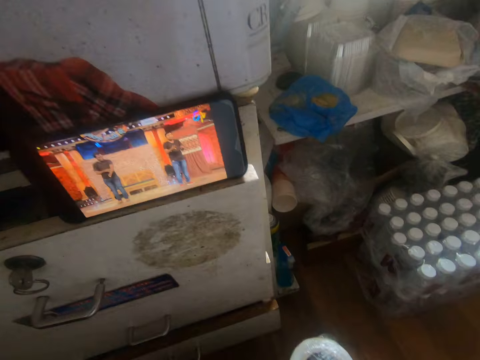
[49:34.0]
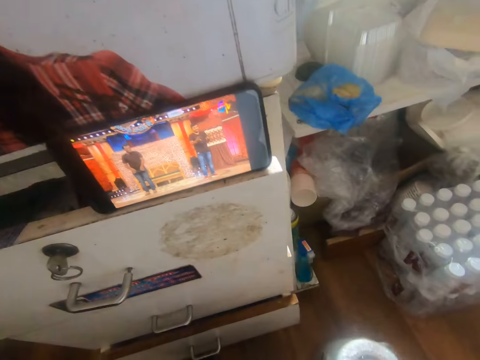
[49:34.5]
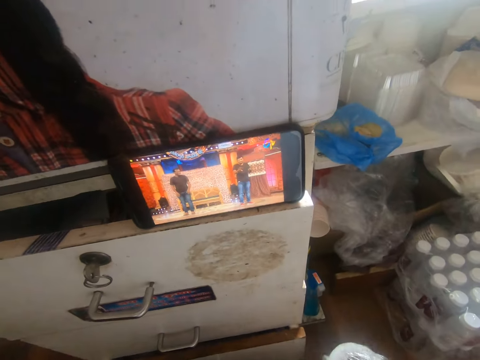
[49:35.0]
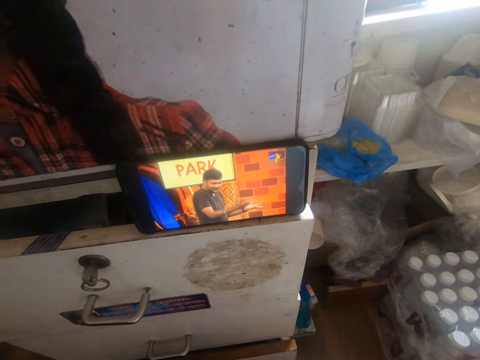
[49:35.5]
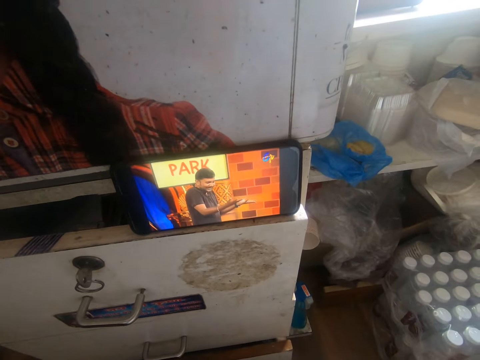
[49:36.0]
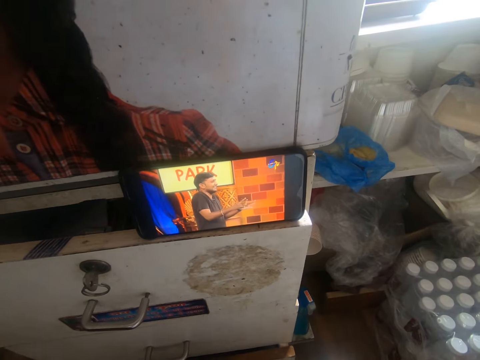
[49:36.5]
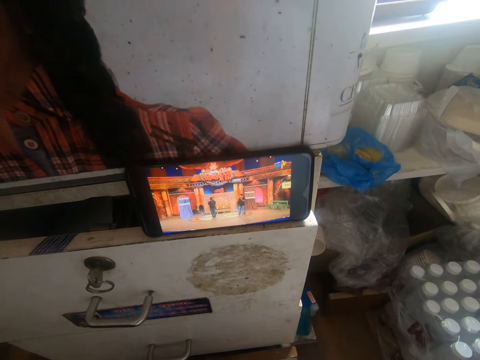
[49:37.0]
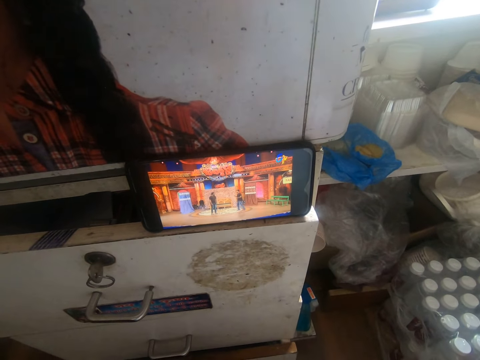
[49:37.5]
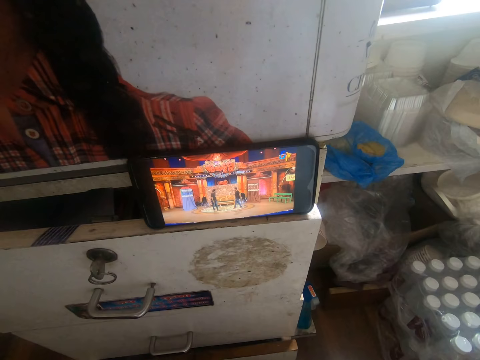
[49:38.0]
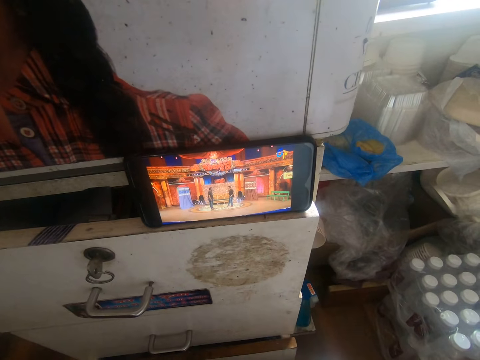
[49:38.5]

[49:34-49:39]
The camera wearer rotates the pack of sellotape on the floor with his right hand.

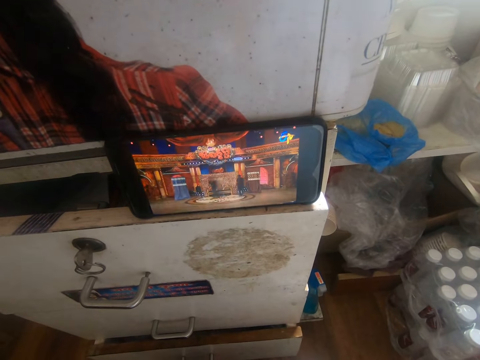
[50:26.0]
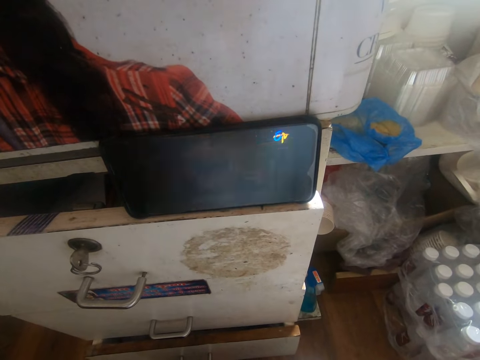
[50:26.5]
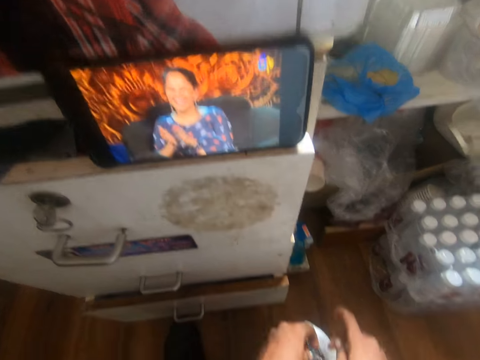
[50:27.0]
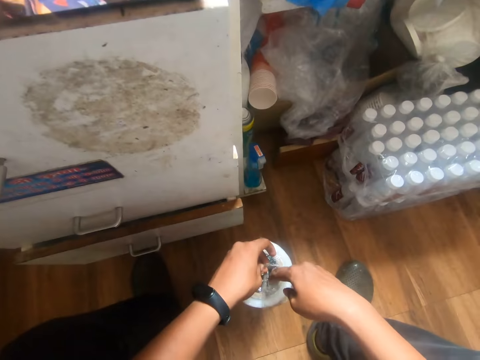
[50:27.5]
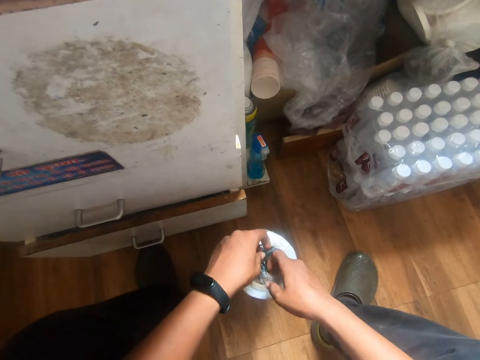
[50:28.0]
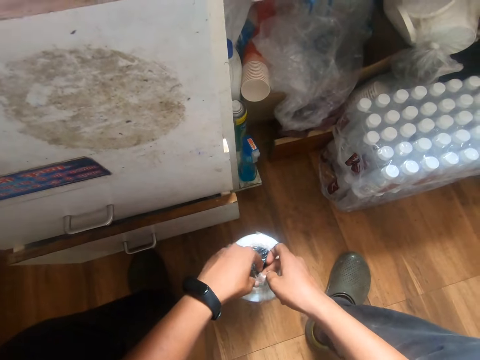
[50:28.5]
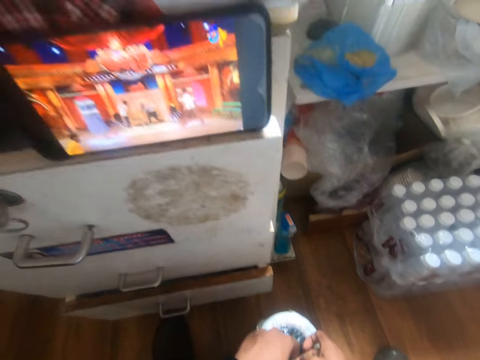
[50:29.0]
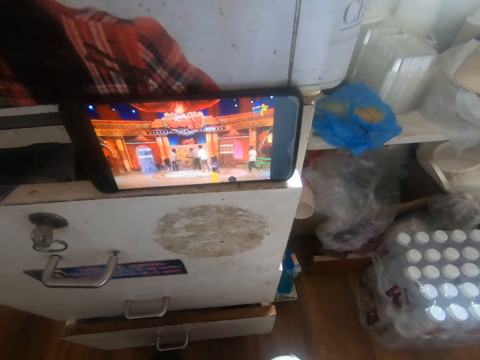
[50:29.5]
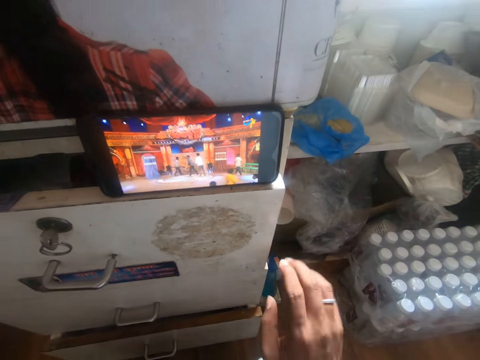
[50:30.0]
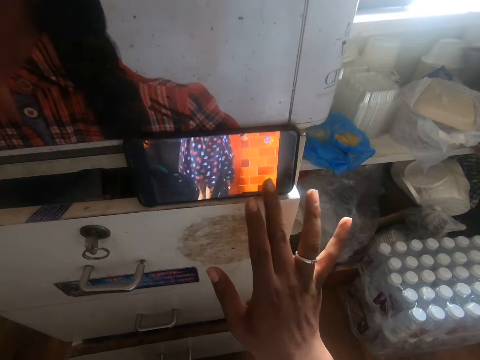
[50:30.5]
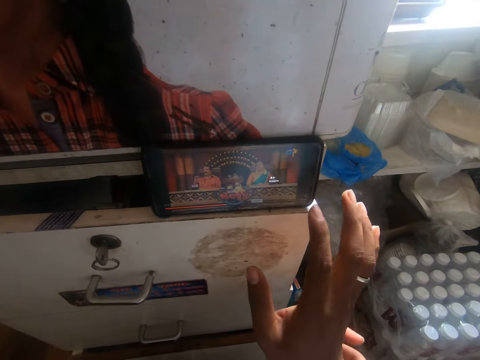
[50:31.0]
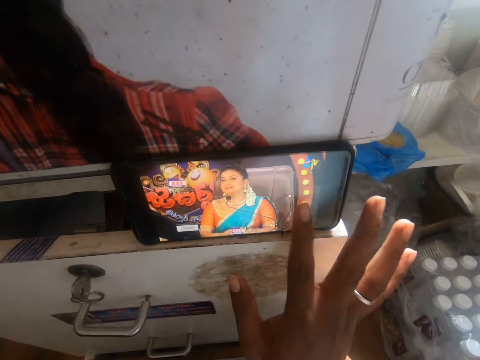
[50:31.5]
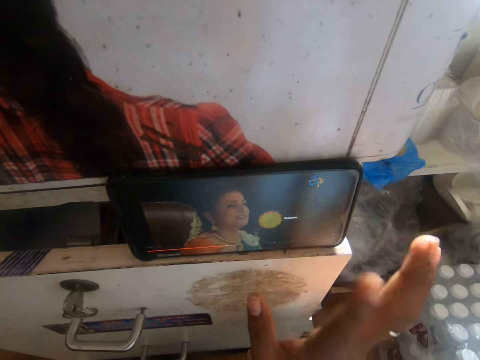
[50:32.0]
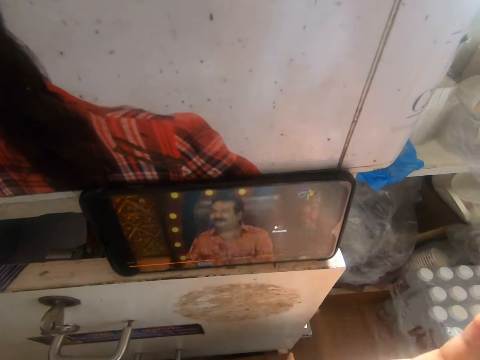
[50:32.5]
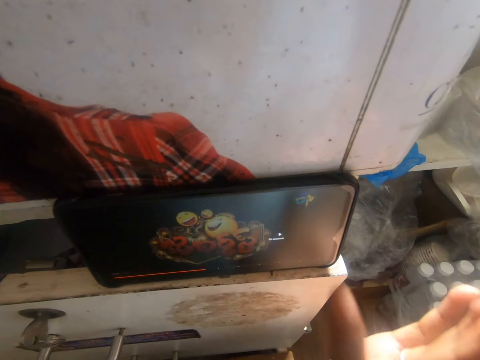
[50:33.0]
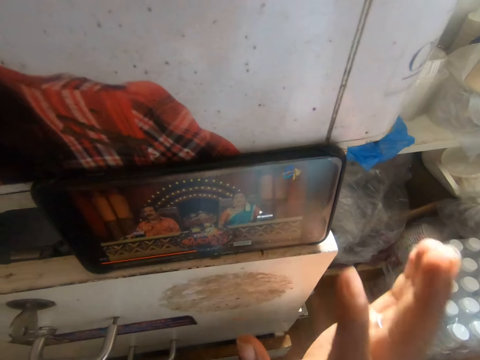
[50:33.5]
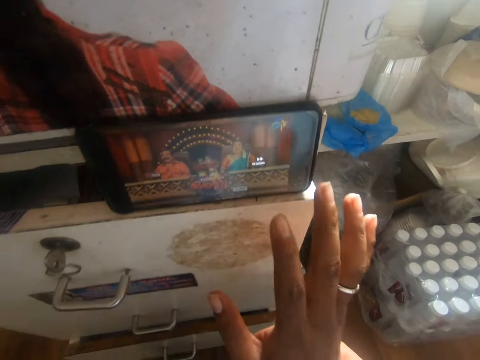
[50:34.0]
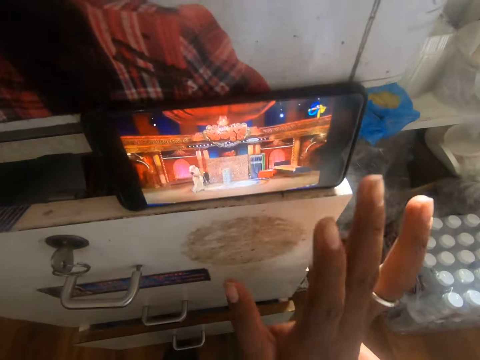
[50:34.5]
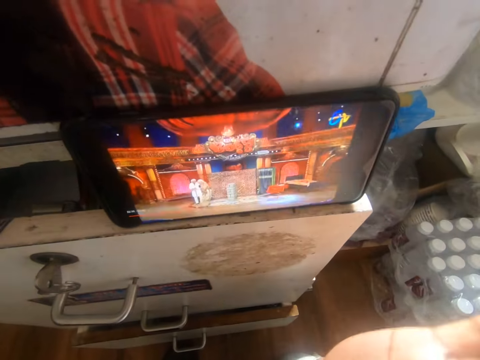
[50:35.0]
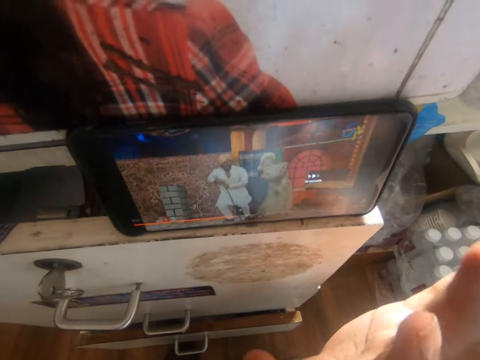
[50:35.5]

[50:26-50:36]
The camera wearer opens the tissue with both hands. He holds the paper. He operates the phone on the locker with his right middle finger and index finger.

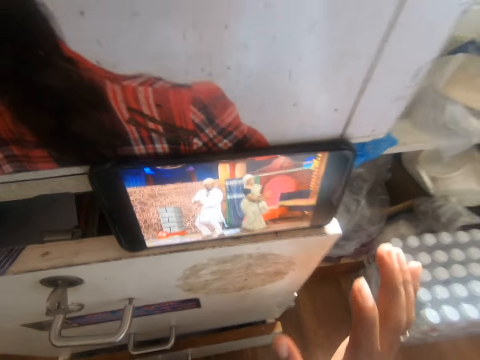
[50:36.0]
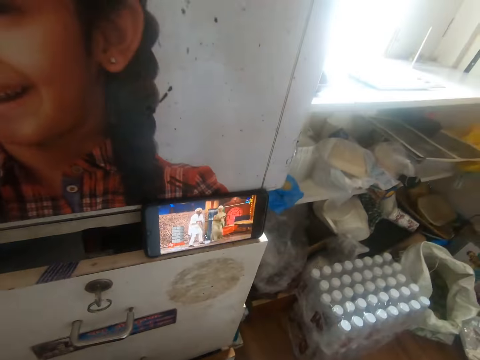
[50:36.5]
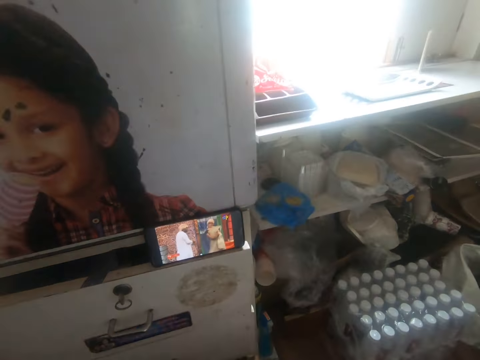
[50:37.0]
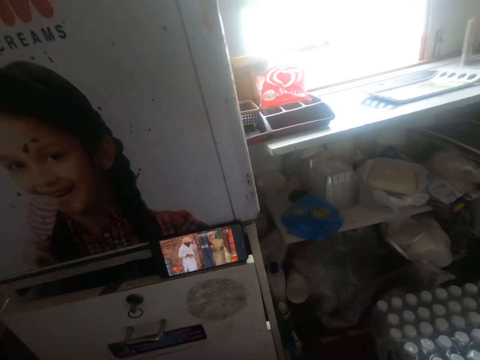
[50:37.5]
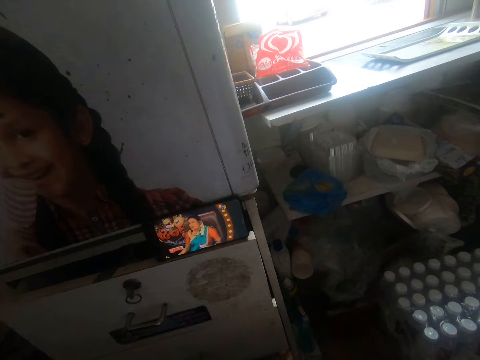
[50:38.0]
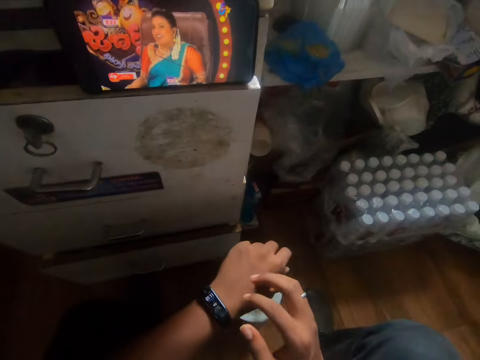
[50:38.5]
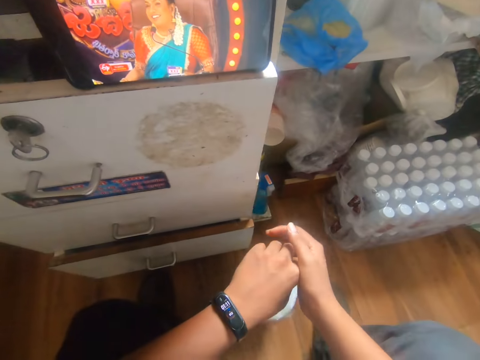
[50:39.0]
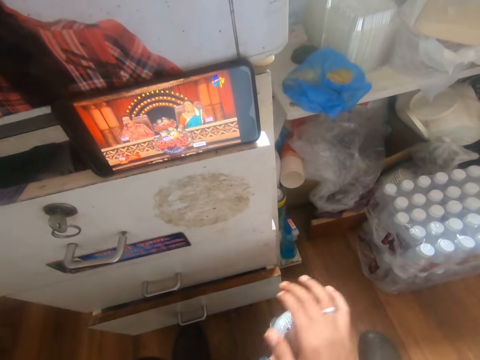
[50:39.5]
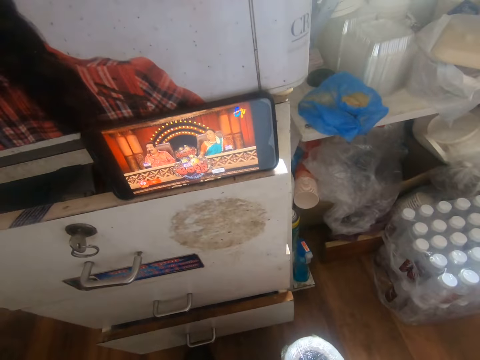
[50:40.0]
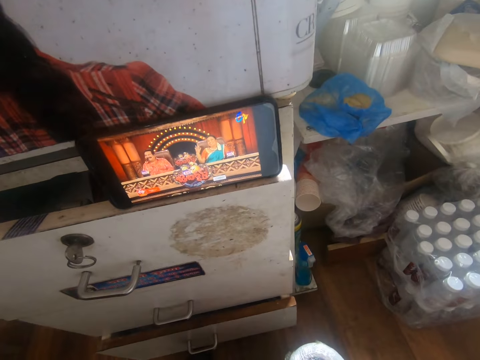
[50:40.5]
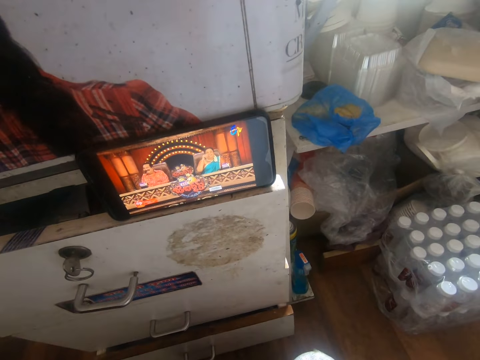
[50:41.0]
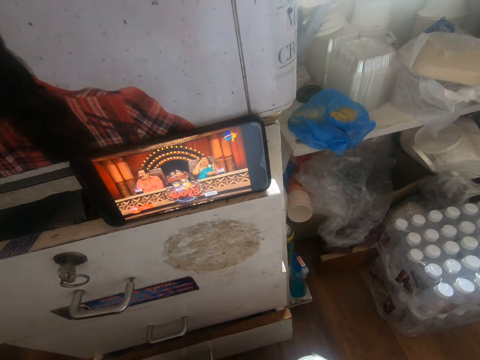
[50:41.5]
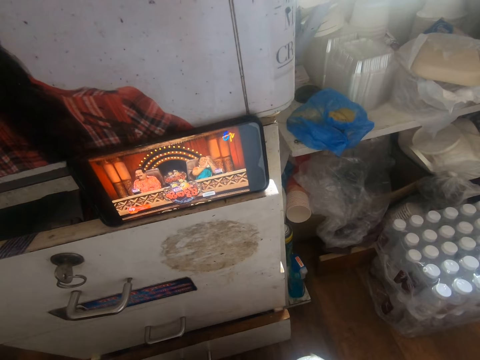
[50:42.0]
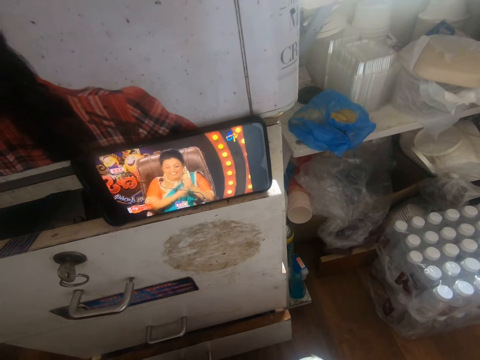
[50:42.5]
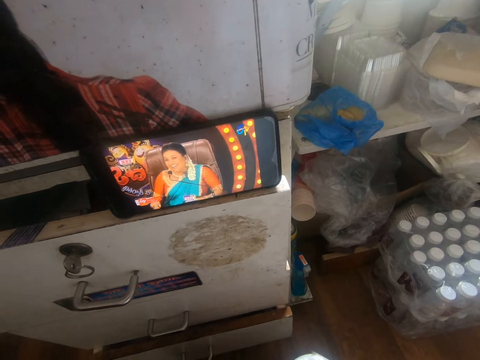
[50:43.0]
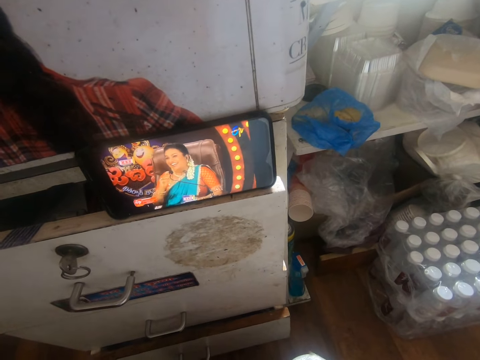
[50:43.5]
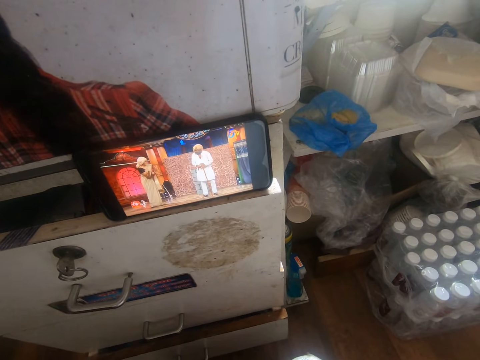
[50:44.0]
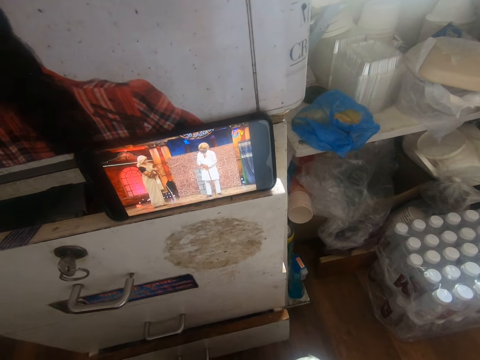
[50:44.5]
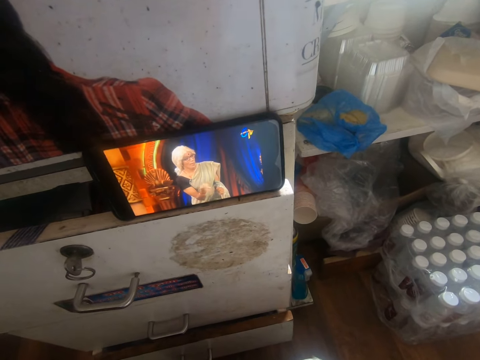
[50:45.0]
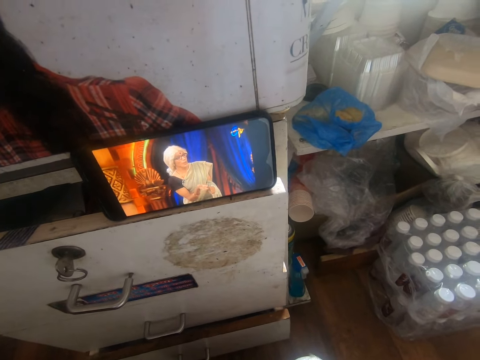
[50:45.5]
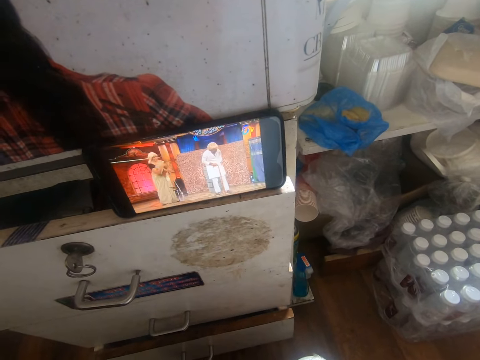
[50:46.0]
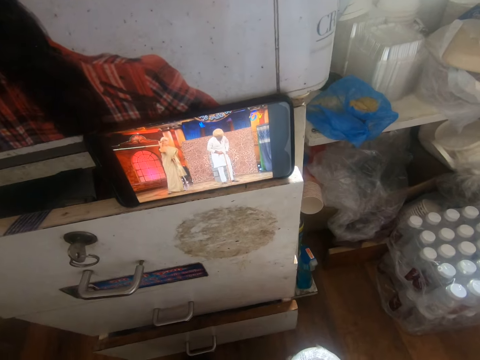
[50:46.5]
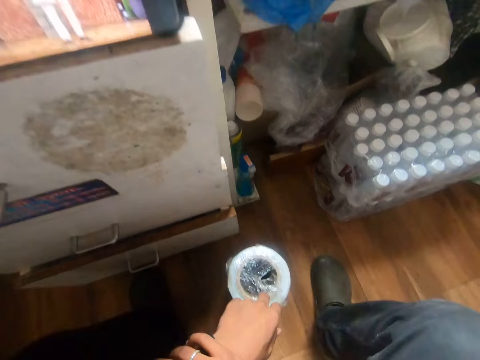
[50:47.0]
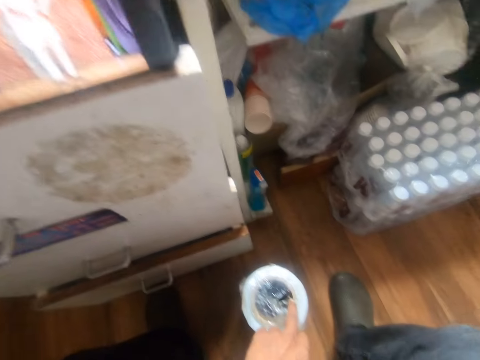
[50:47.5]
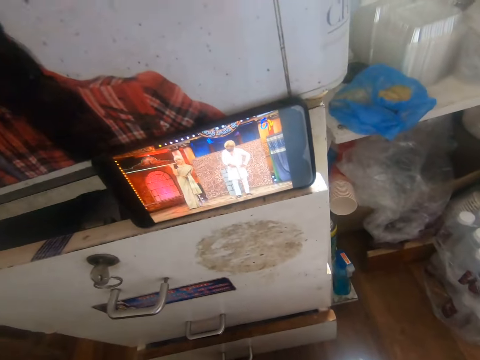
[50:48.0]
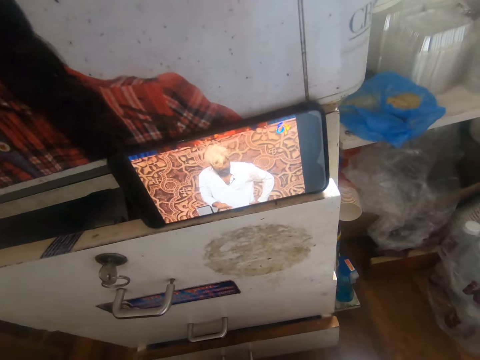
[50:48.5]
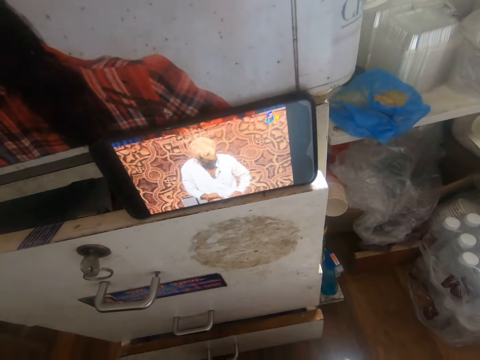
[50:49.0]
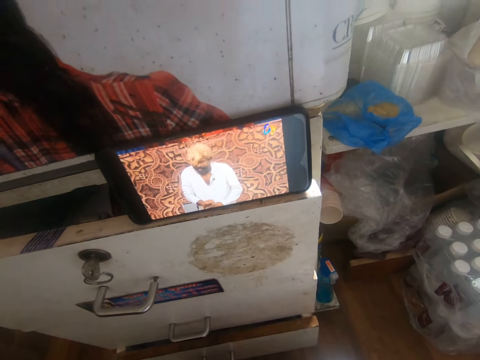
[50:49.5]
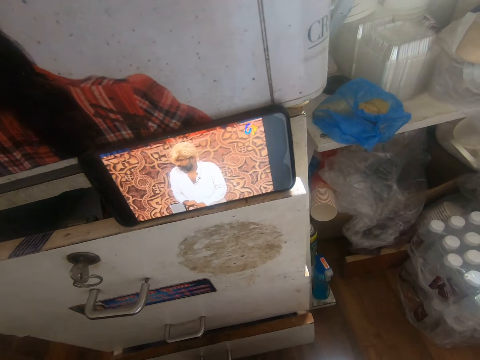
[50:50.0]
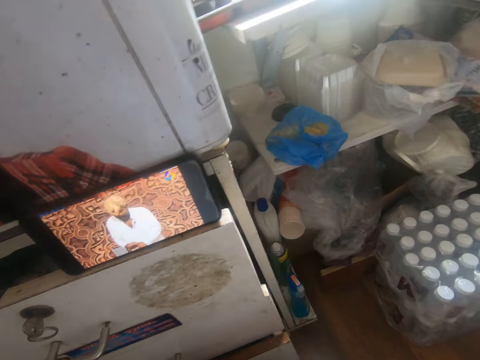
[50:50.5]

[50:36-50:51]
The camera wearer sets a wristwatch on his left wrist with his right hand. He rubs his hands. He places his right hand on his left wrist.
